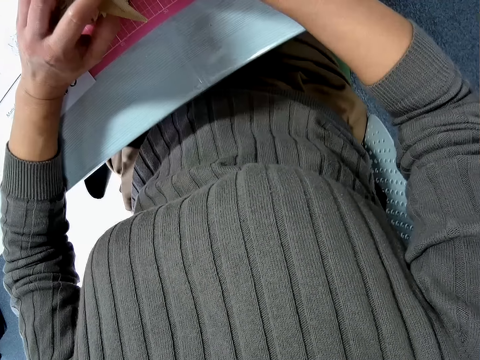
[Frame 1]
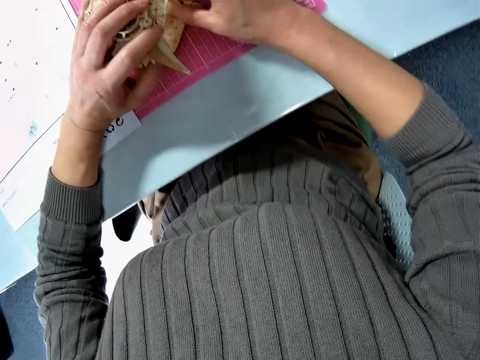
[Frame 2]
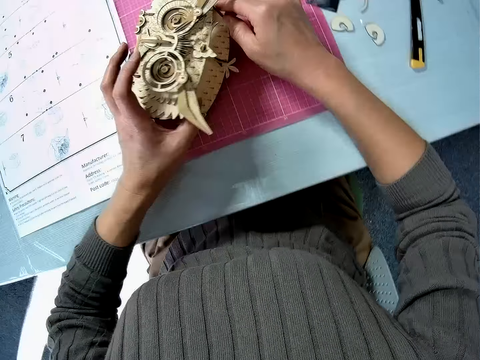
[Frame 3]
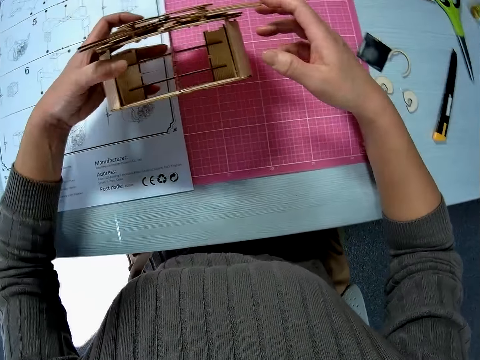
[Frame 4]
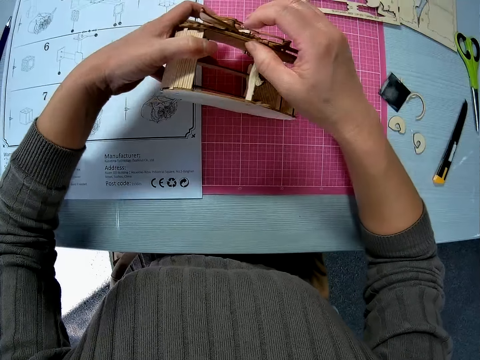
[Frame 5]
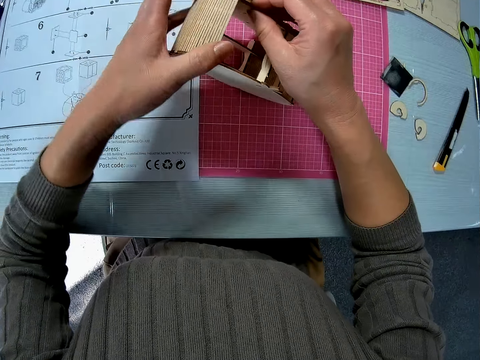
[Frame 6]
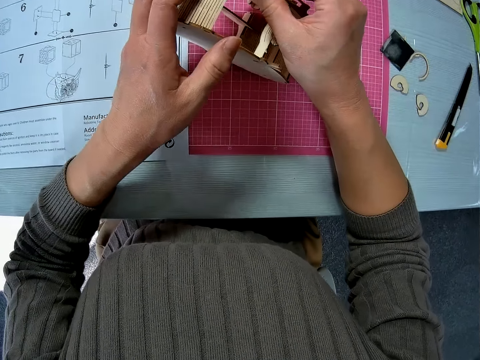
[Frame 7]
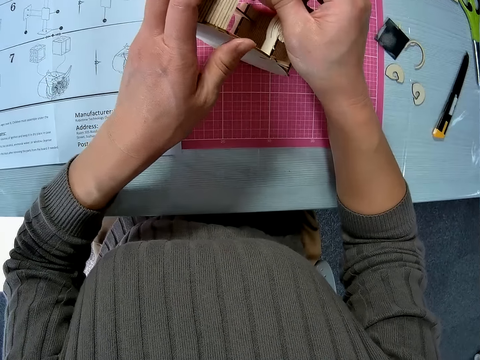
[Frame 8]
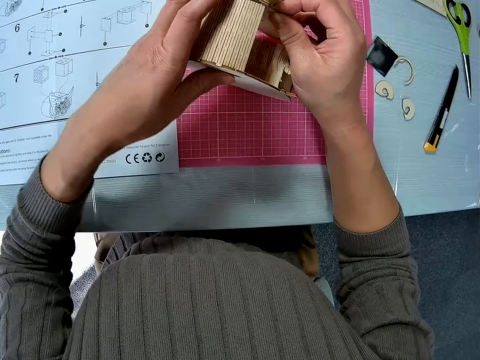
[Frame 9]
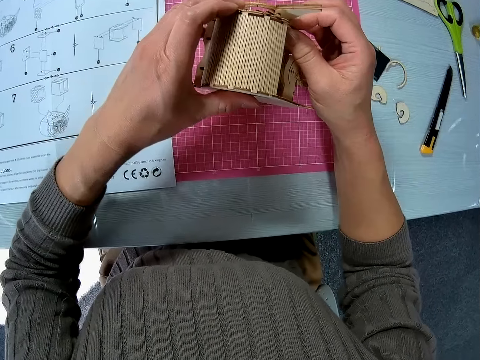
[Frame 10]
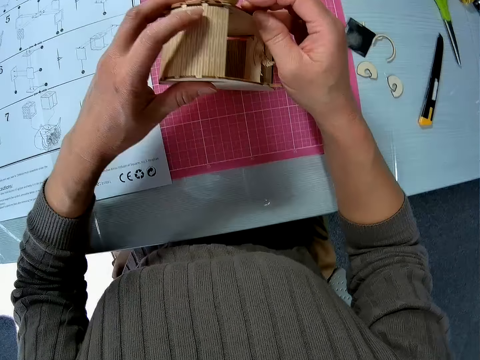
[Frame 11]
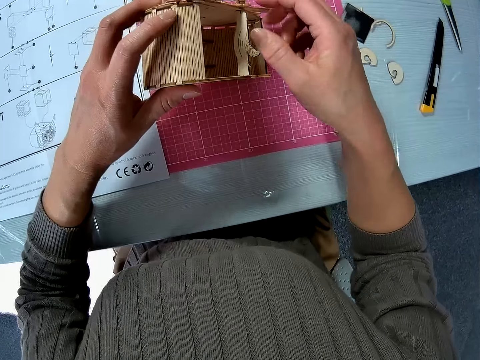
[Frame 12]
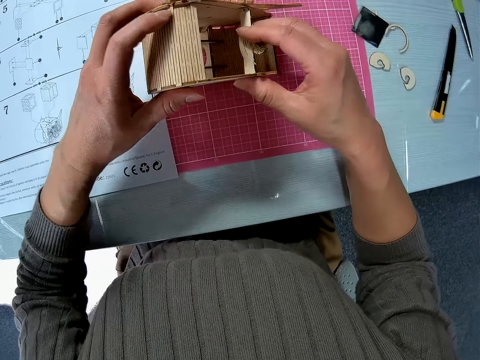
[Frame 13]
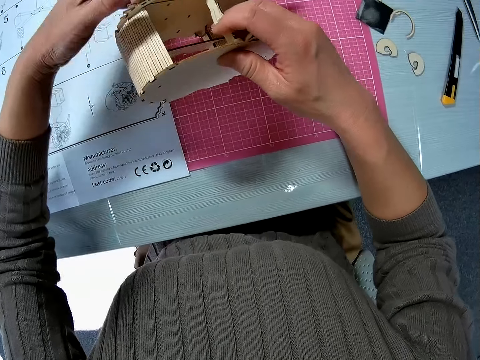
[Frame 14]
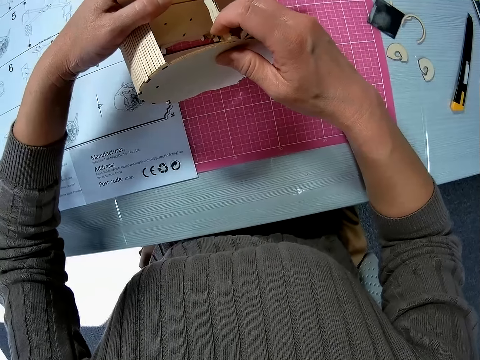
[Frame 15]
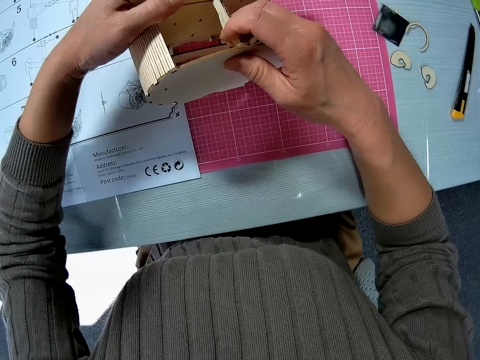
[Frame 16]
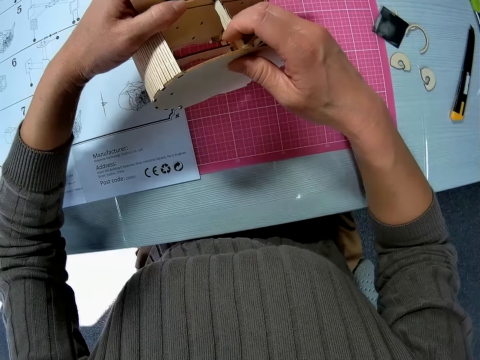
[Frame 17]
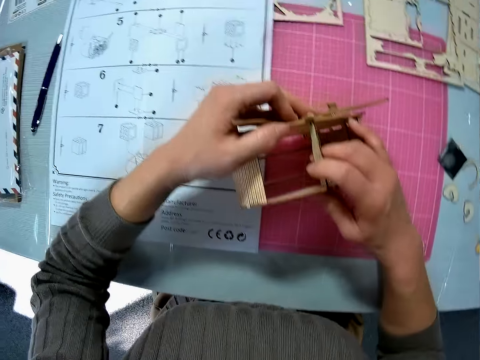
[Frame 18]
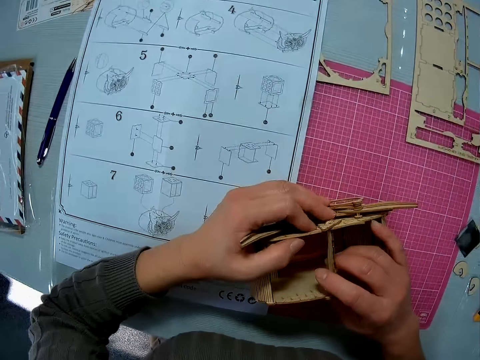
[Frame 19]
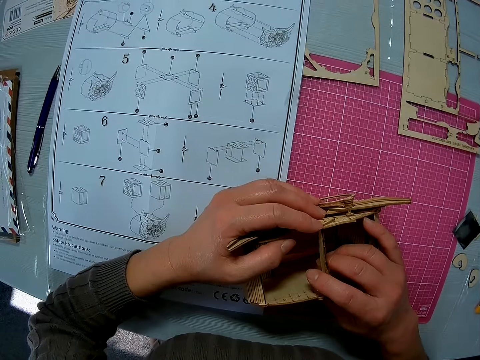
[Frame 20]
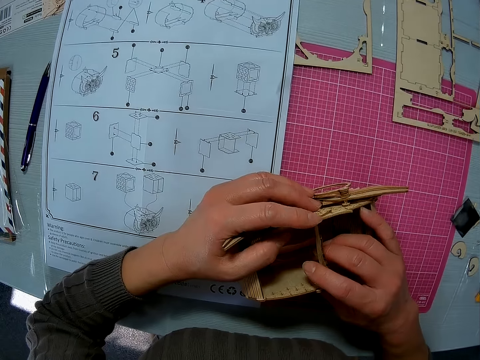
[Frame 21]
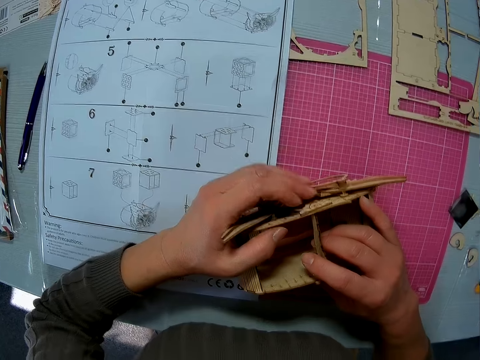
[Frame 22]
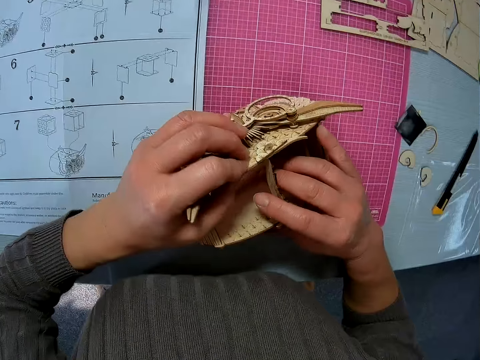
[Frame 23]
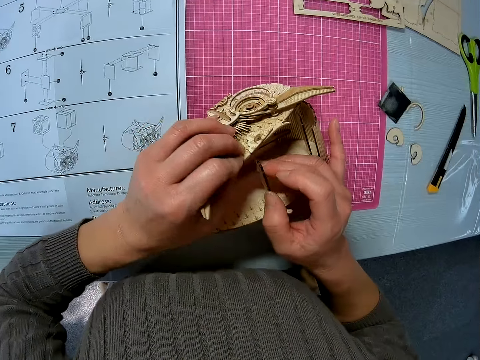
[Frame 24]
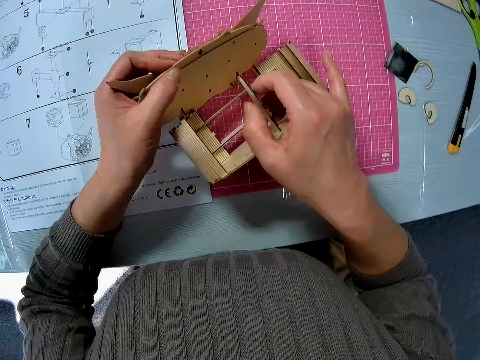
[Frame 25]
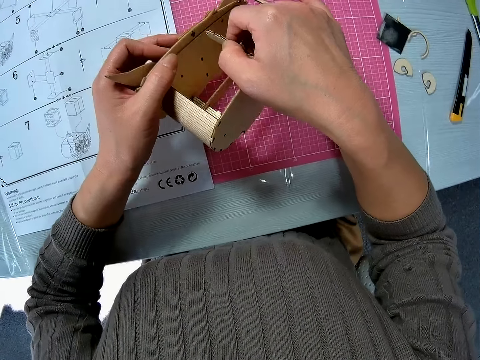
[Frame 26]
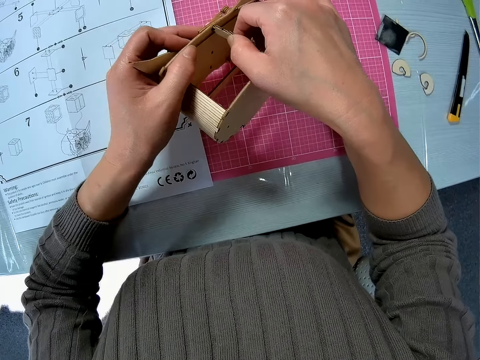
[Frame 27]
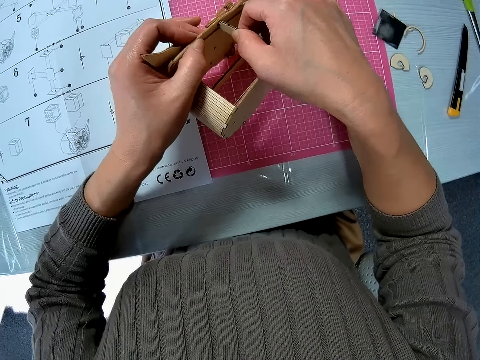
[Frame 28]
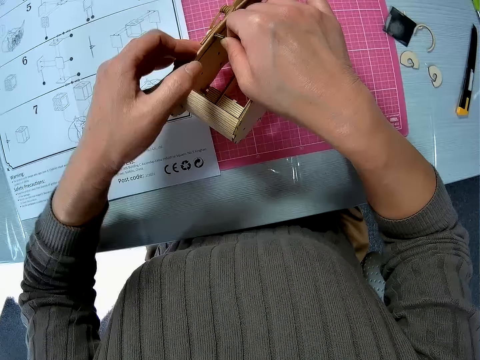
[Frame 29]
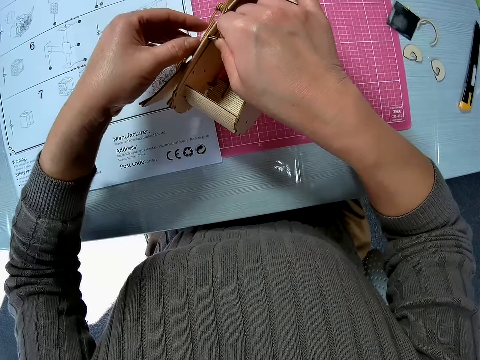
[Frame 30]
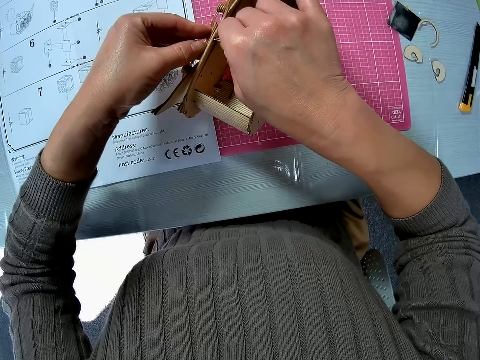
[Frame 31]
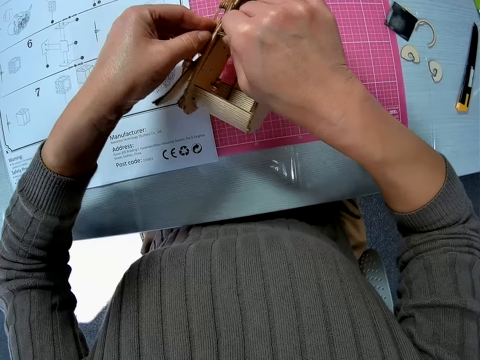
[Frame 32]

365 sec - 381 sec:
The camera wearer holds the wooden craft of something. They stare at the wooden craft of something. They adjust the wooden assembly. They fix the wooden crafts together.

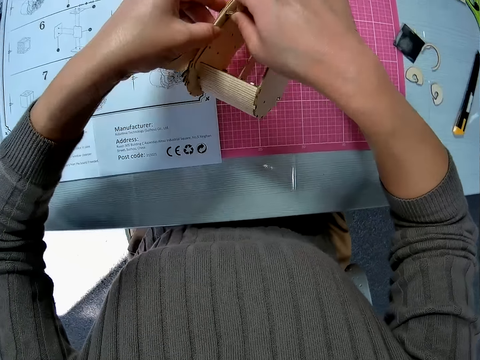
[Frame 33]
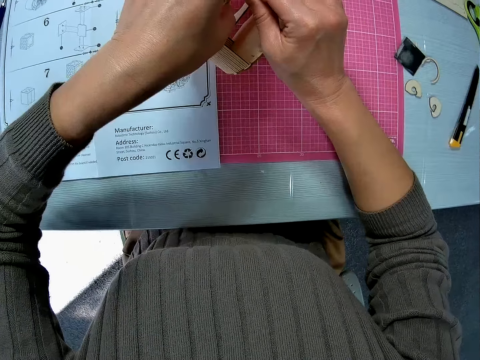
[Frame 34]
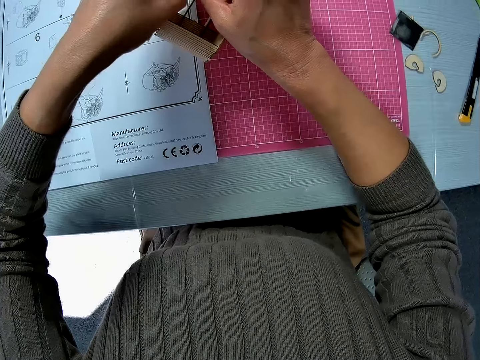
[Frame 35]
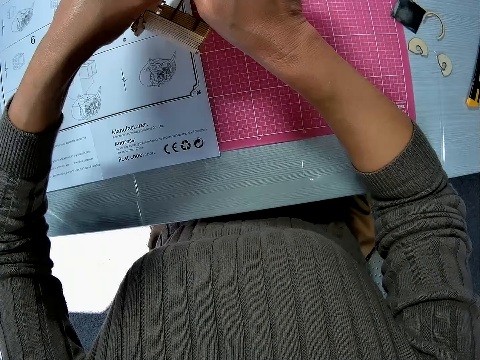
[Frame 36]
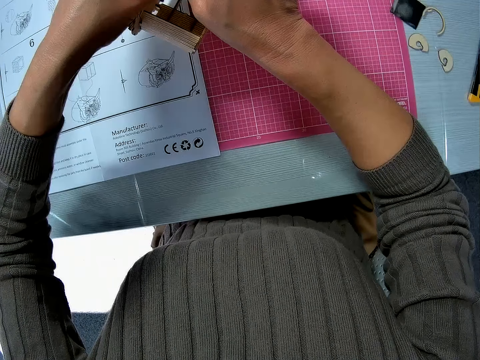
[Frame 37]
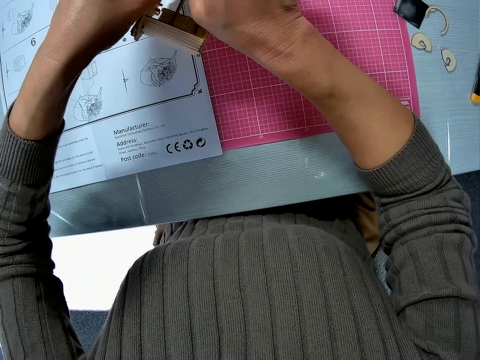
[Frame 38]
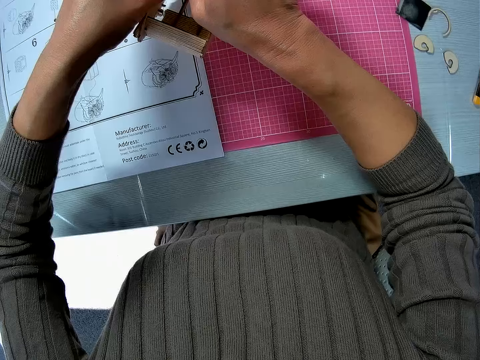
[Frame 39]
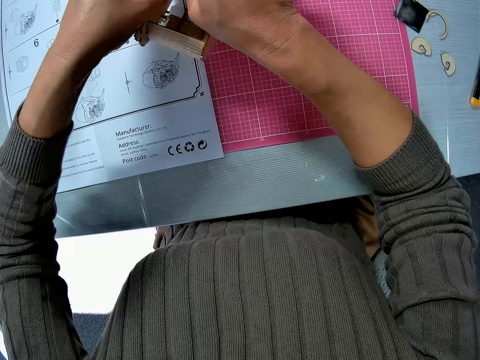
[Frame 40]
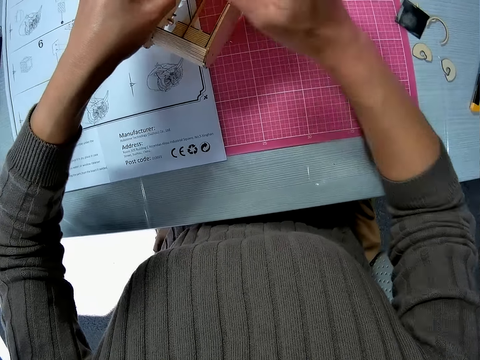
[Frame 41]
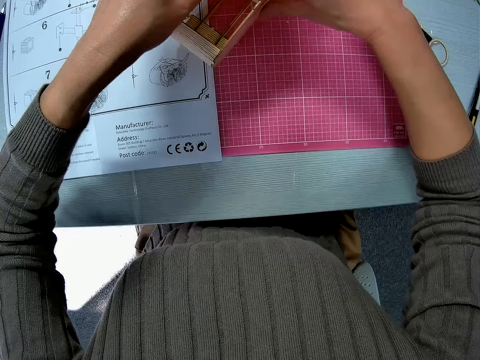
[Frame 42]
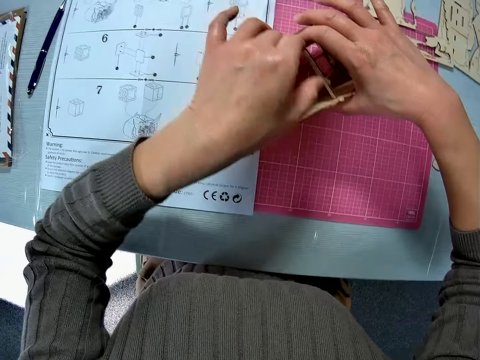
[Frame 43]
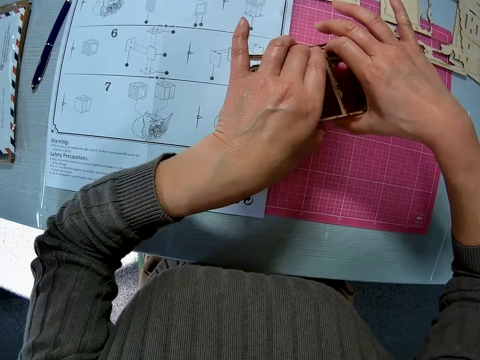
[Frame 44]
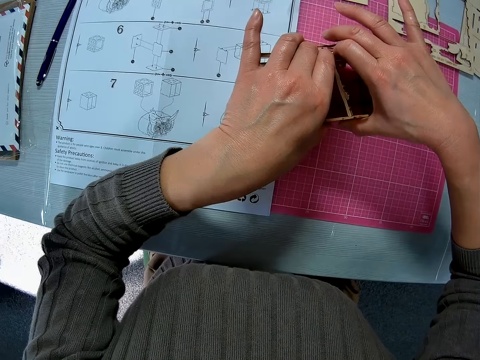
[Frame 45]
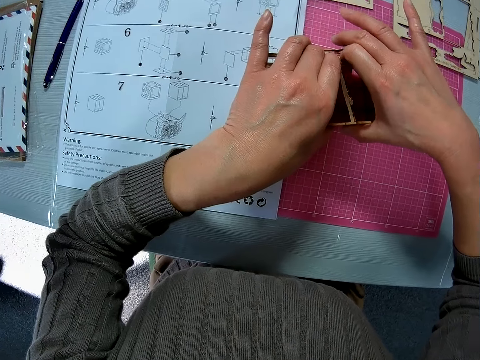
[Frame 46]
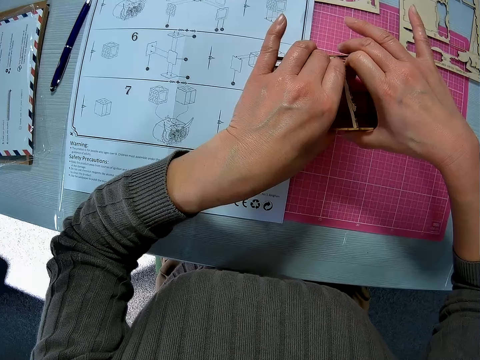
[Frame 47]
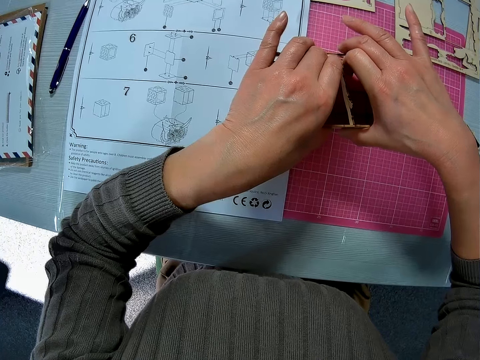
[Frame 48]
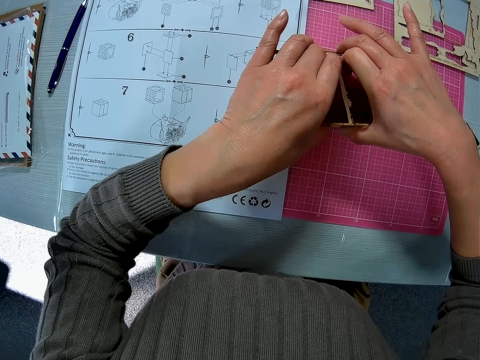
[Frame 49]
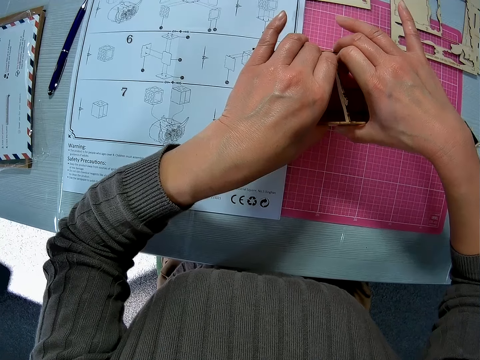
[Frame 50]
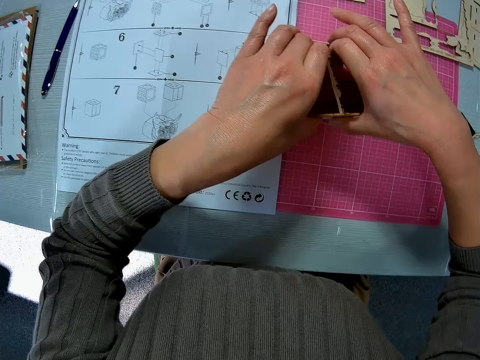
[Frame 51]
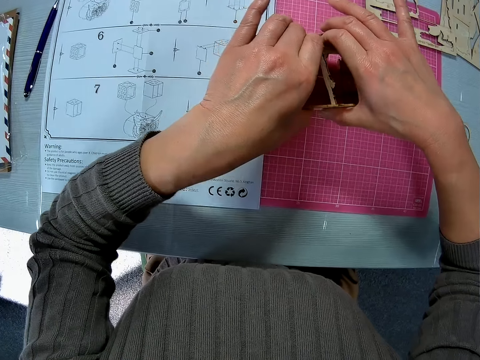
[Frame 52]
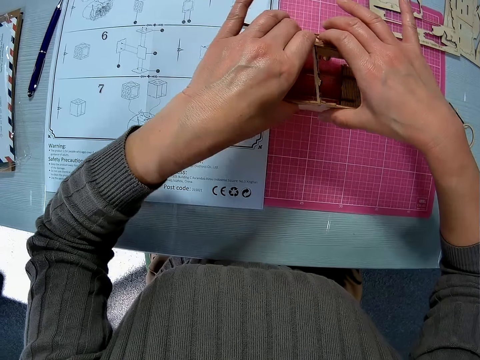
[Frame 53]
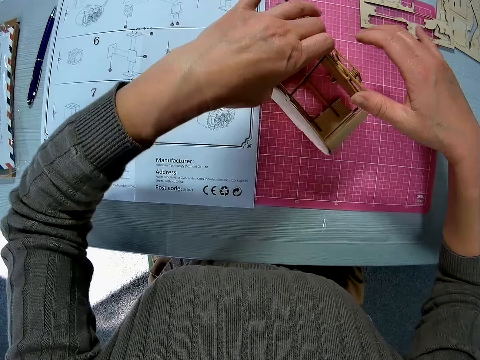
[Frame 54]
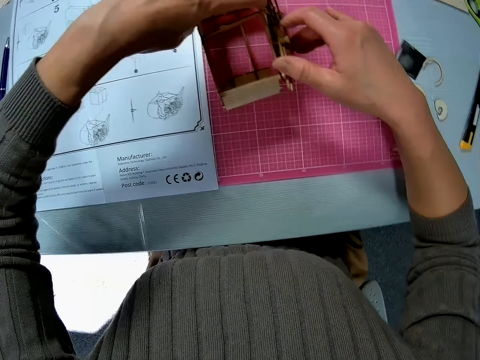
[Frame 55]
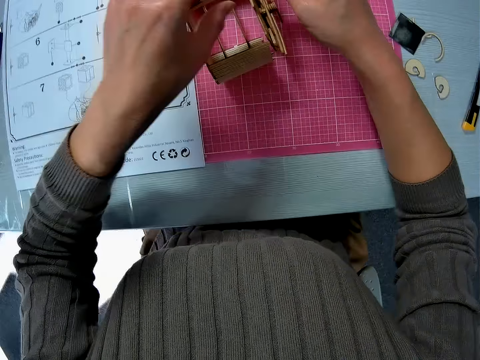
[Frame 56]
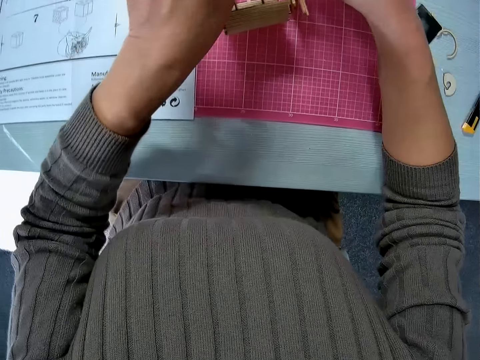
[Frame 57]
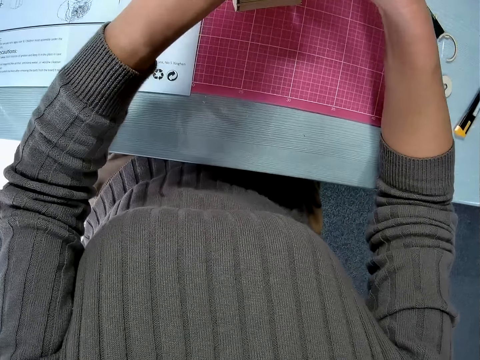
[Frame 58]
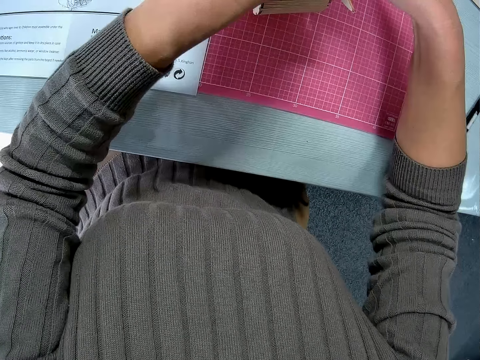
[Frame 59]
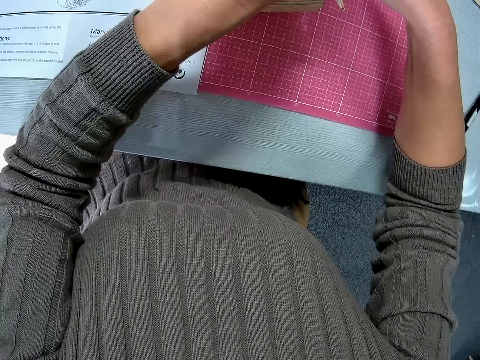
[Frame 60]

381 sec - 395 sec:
The camera wearer moves the camera. They press the wooden craft of something. They turn the wooden craft of something. They move the camera.
